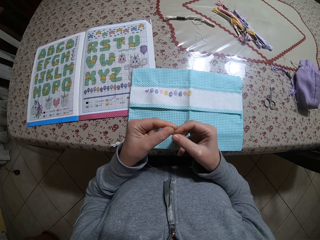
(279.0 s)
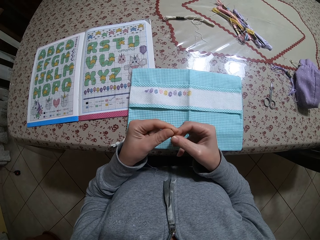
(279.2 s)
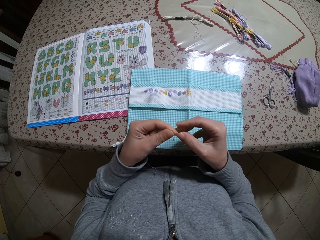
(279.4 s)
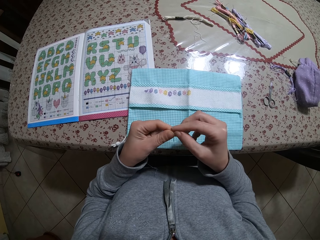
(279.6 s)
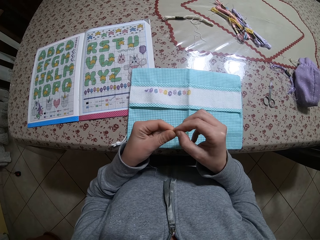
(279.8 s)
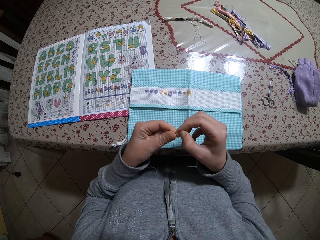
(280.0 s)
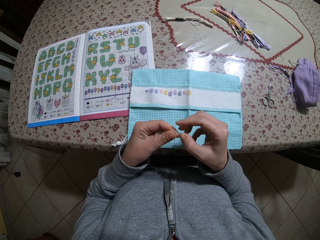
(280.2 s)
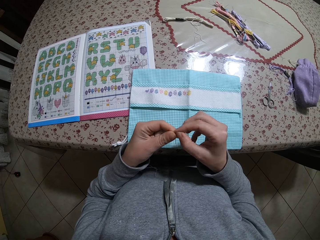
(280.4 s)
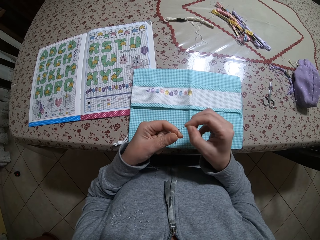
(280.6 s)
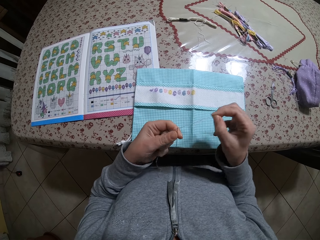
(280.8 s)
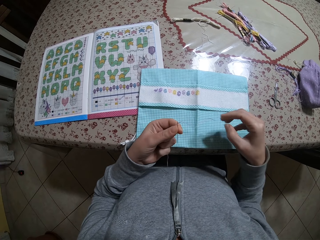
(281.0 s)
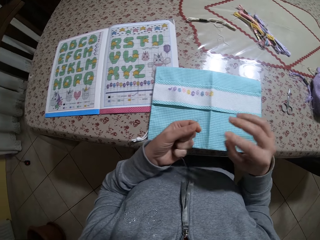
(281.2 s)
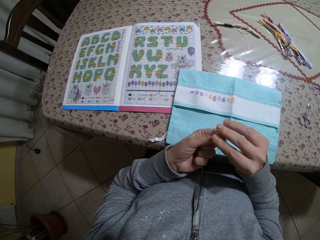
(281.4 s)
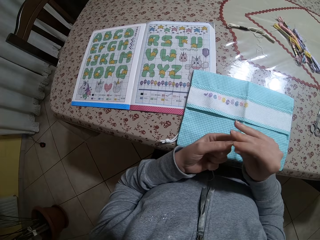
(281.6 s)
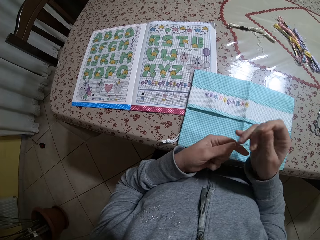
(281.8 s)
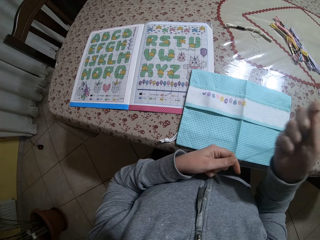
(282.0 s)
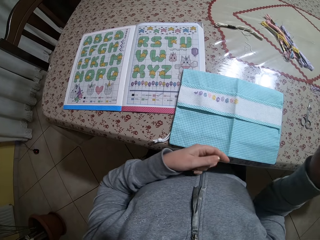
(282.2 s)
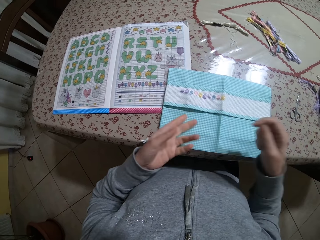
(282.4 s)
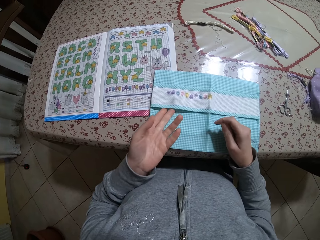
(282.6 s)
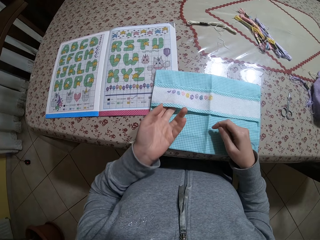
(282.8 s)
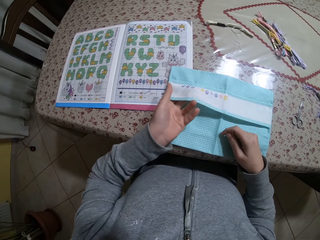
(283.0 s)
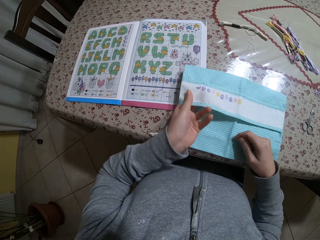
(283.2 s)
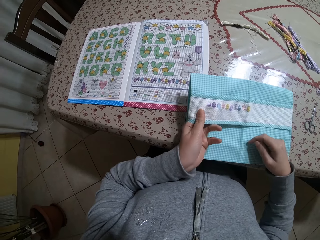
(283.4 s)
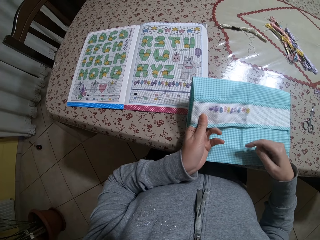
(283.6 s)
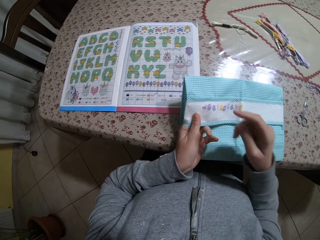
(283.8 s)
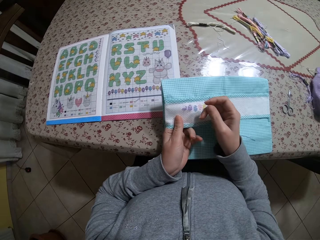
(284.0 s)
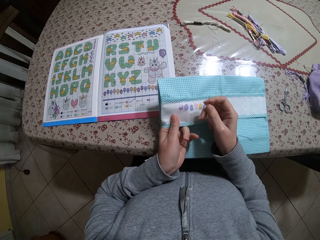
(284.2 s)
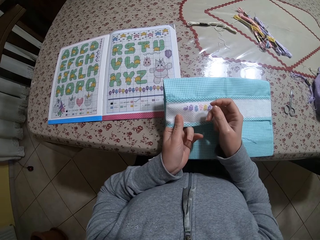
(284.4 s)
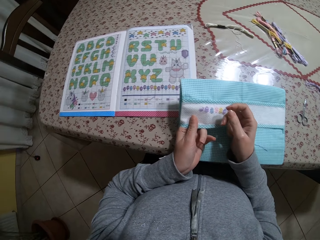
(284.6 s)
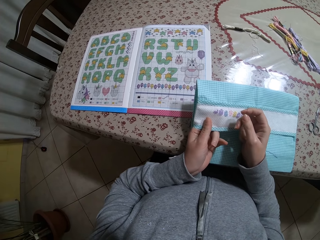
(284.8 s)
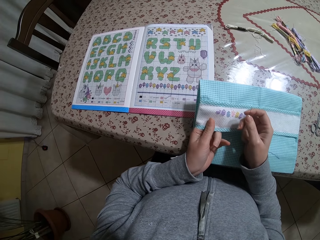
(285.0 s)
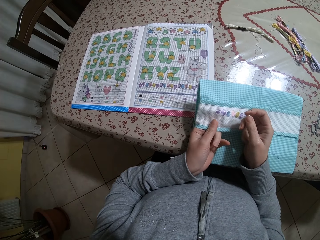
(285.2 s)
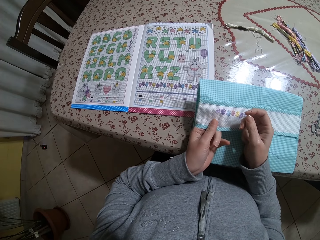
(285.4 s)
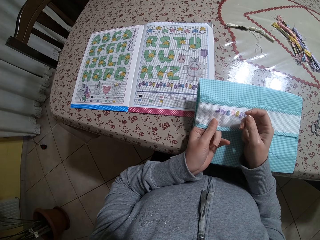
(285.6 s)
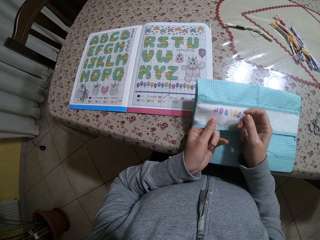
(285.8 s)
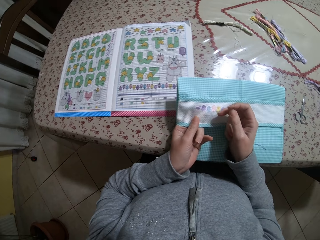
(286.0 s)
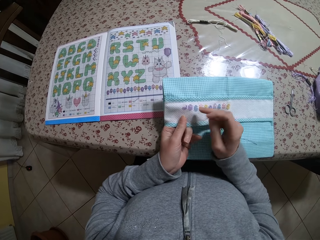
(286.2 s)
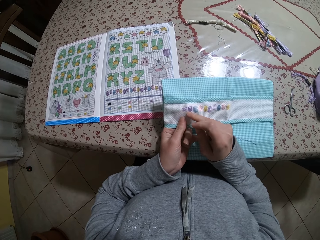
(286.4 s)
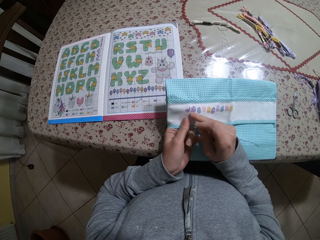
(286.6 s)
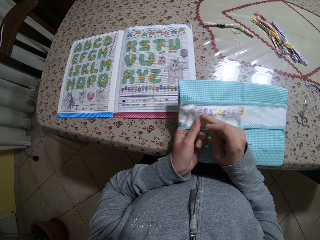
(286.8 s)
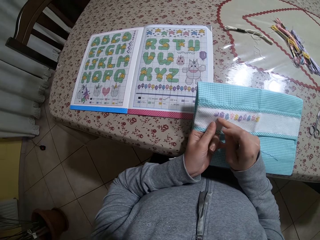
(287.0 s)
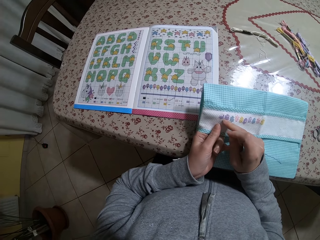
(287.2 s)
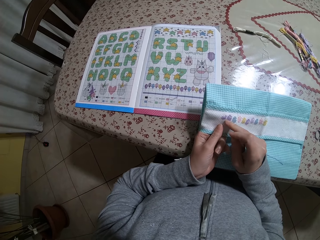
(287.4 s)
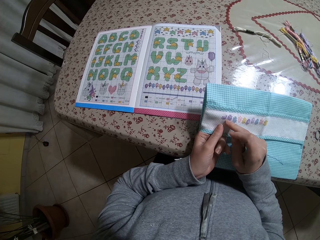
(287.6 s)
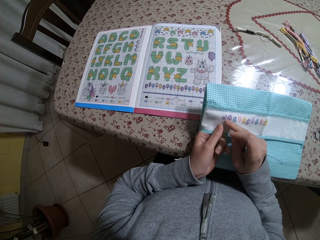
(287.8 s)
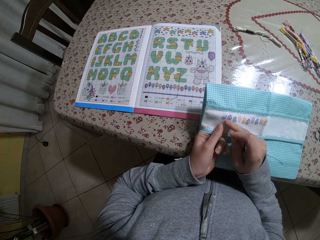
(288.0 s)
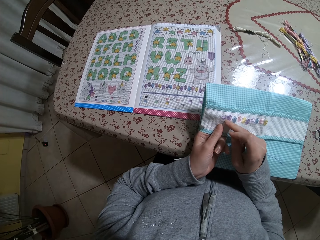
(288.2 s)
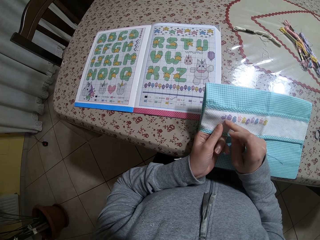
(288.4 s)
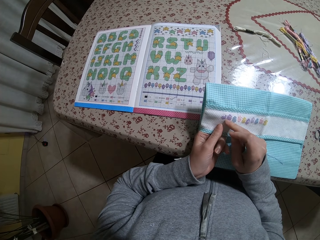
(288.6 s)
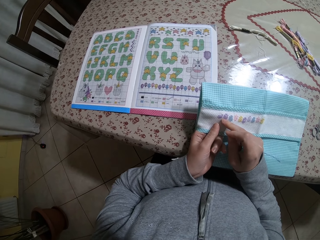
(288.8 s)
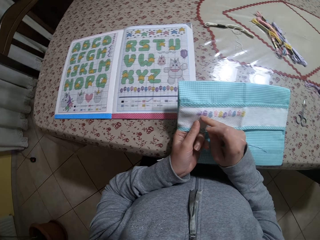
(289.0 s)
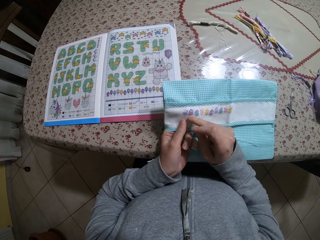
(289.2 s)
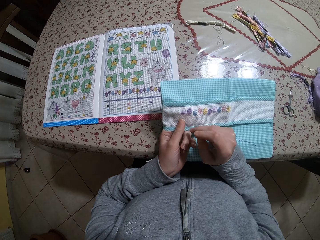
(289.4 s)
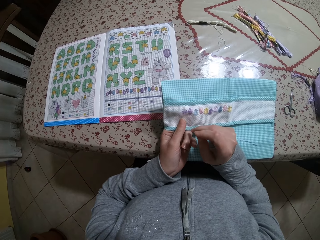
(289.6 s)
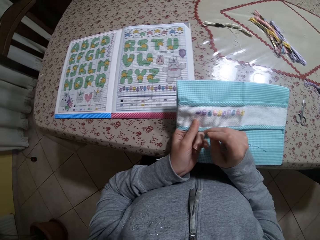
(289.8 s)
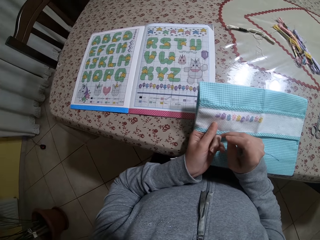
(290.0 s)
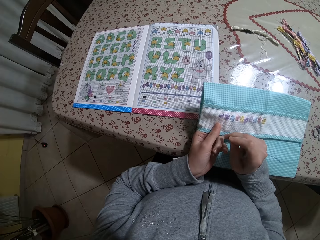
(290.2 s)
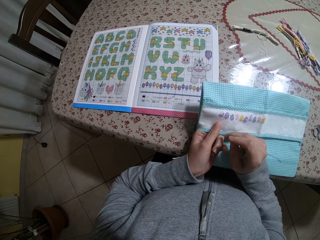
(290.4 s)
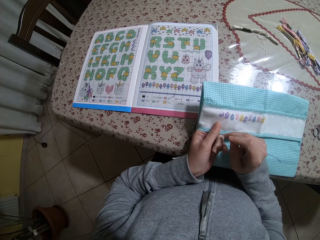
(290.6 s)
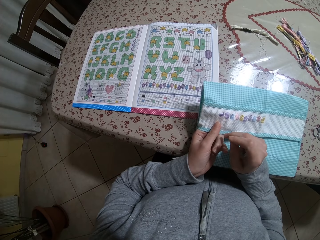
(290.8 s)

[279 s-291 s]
The camera wearer pulls the thread with her right hand. She places her right hand on the napkin. She lifts the napkin on the table with her left hand. She touches the napkin or cloth with her right hand. She looks at the cloth.

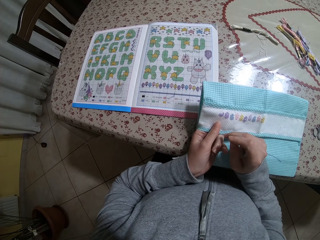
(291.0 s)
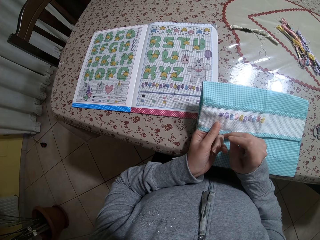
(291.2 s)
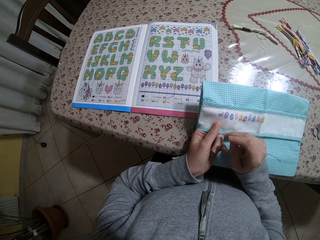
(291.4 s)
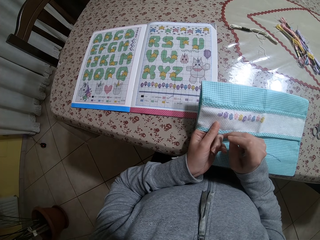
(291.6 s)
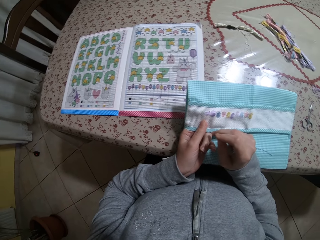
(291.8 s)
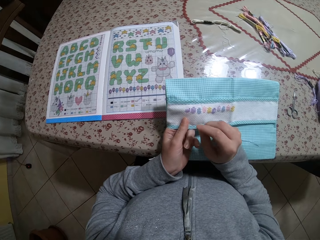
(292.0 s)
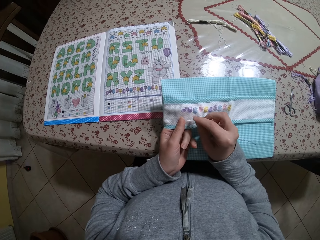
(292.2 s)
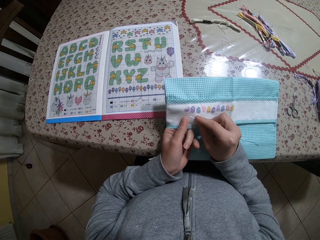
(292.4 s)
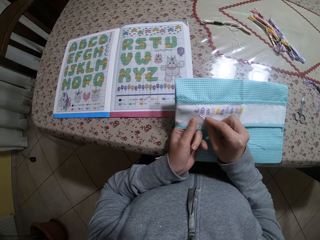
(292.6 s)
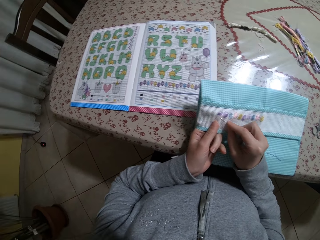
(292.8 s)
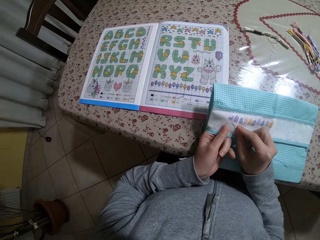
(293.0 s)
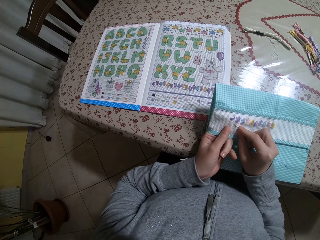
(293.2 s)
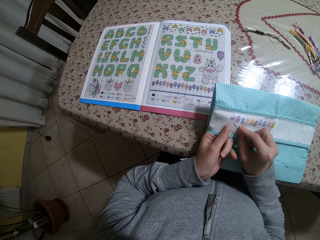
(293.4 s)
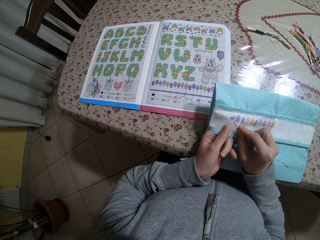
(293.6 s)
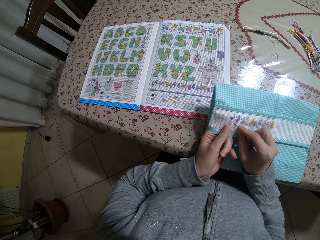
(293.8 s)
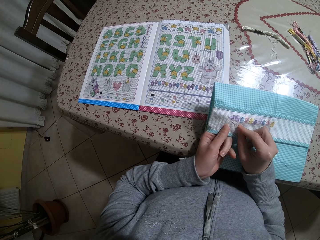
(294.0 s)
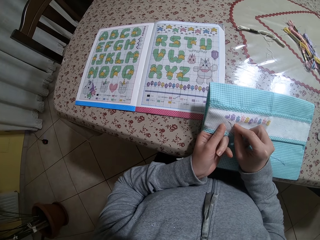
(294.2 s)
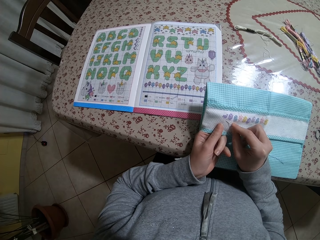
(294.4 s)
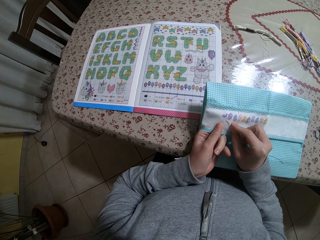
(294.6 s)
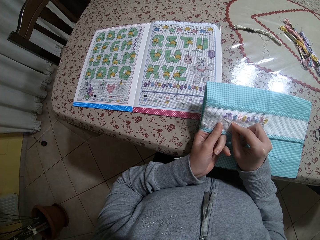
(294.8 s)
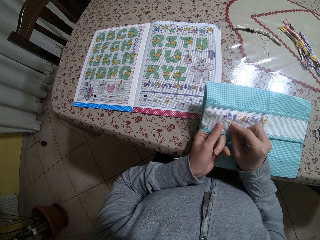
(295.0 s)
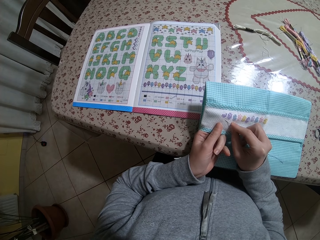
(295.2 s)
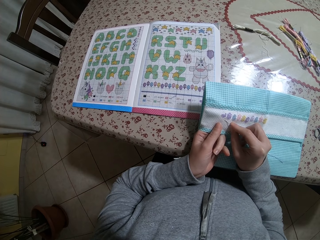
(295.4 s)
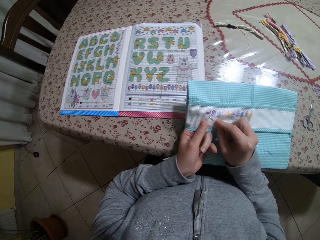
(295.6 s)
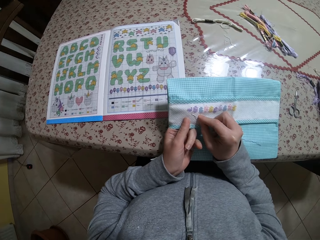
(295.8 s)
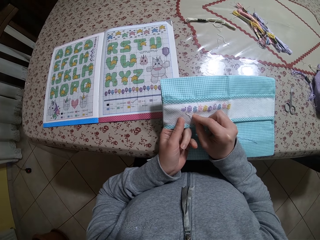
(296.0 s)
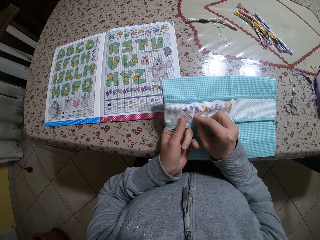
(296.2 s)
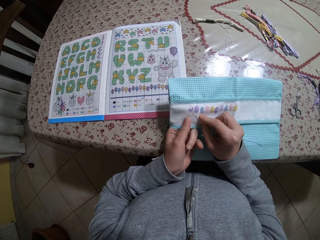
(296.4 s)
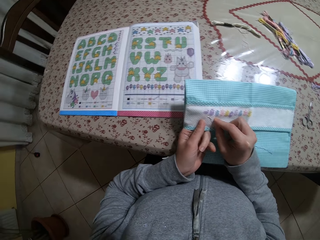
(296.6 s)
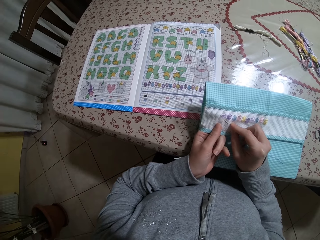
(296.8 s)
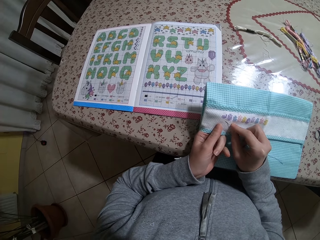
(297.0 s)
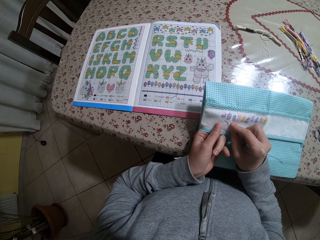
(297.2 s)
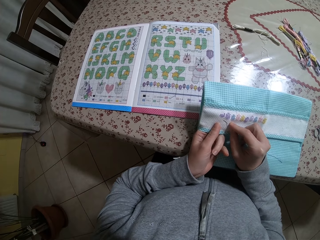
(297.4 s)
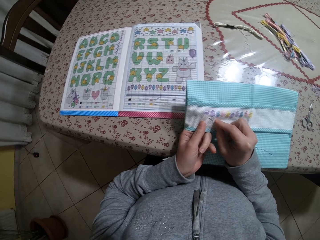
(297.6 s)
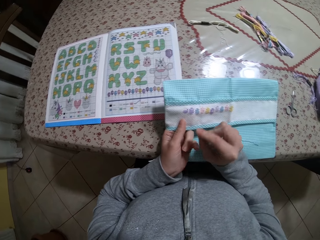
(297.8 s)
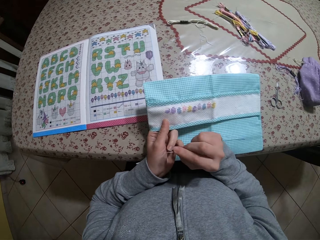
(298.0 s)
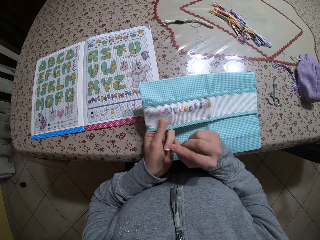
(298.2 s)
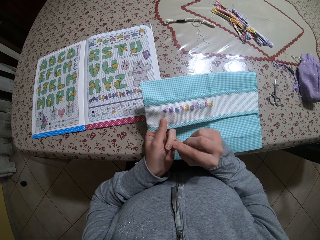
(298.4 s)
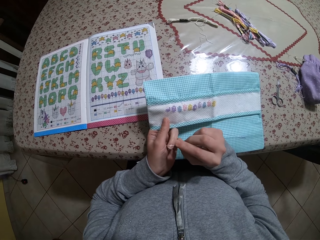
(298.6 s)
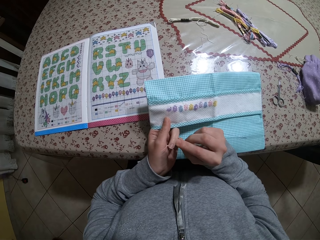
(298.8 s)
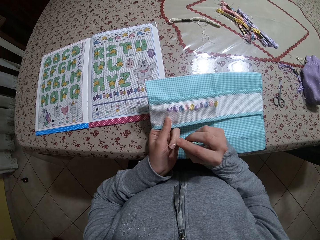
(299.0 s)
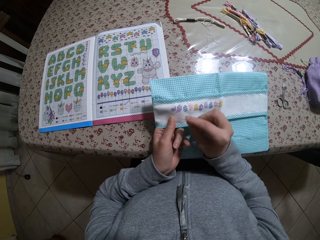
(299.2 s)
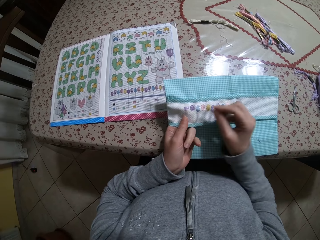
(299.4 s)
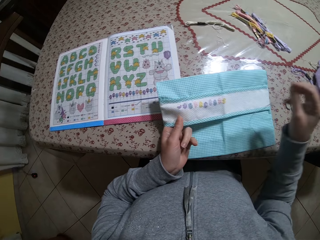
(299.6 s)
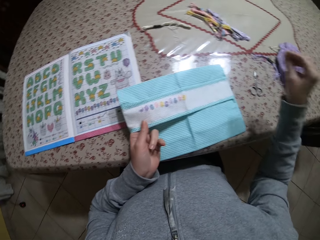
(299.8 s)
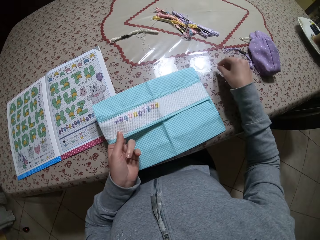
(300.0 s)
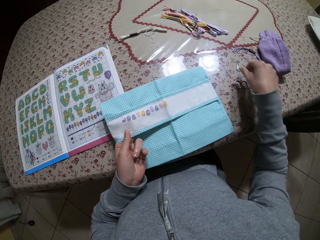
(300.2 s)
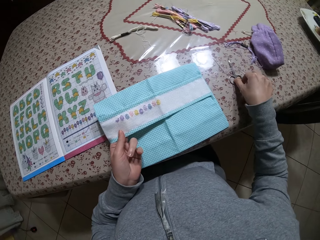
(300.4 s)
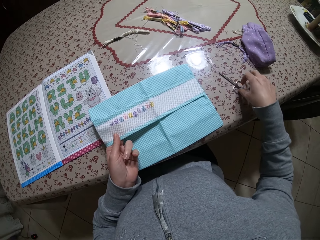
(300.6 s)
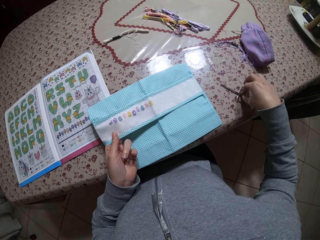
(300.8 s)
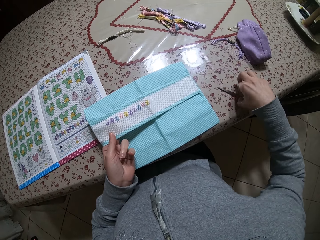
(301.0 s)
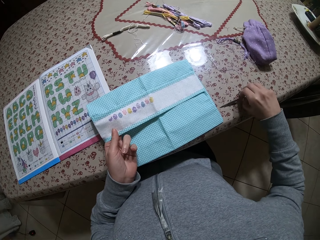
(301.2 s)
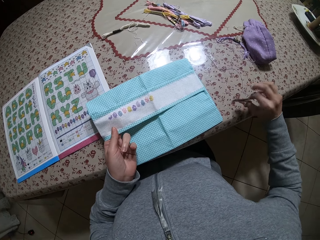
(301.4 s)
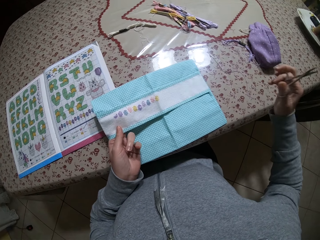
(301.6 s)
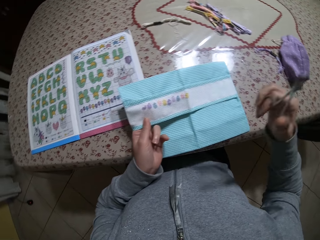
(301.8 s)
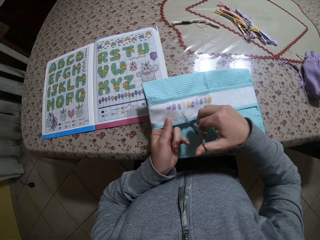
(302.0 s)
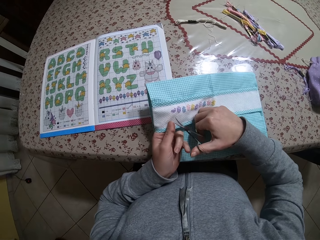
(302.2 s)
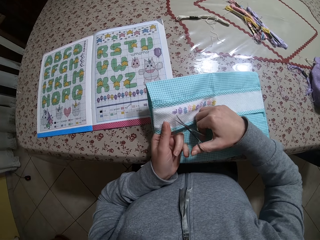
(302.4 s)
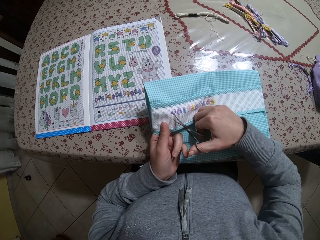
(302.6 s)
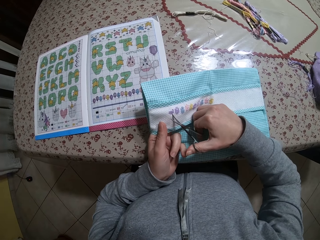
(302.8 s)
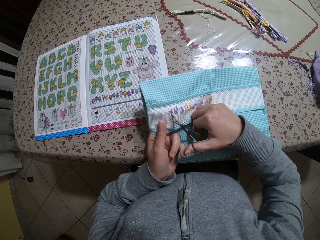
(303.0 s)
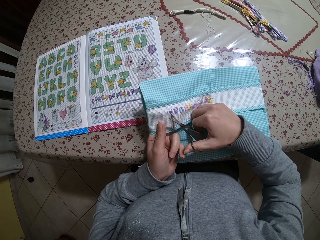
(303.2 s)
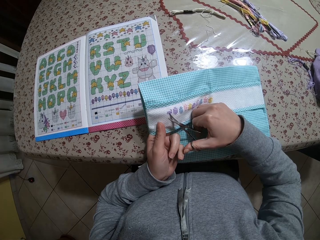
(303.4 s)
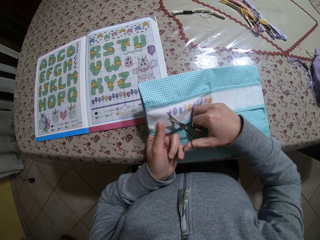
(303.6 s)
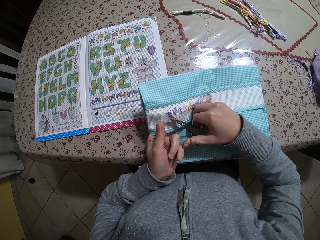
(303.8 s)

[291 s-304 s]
The camera wearer places the needle on the cloth. She looks at the cloth. She removes the needle from the cloth and moves the needle on her nails. She lifts the right hand. She drops the needle on the table with her right hand. She picks up the scissors with her right hand. She pulls the scissors on the table. She lifts the scissors. She cuts out a thread pattern from the napkin with the scissors in her right hand.
